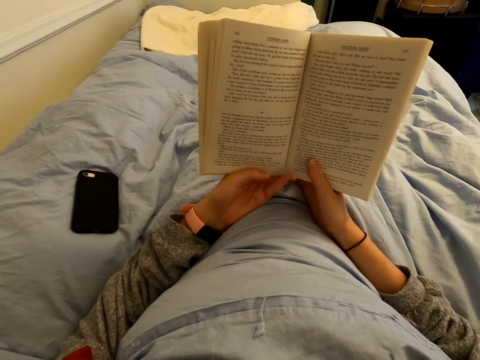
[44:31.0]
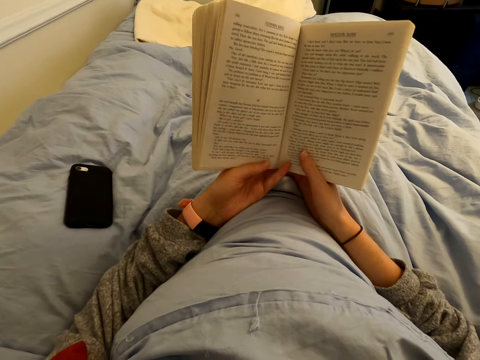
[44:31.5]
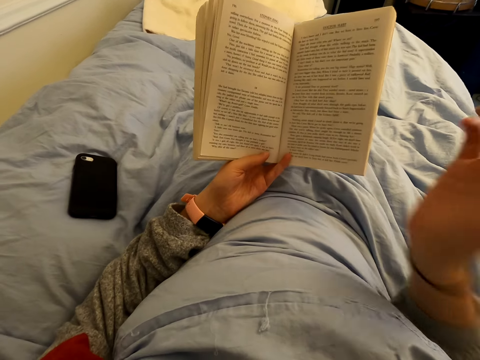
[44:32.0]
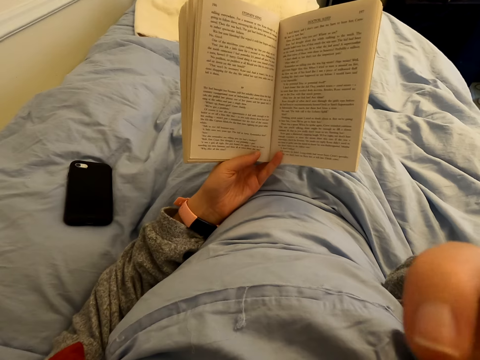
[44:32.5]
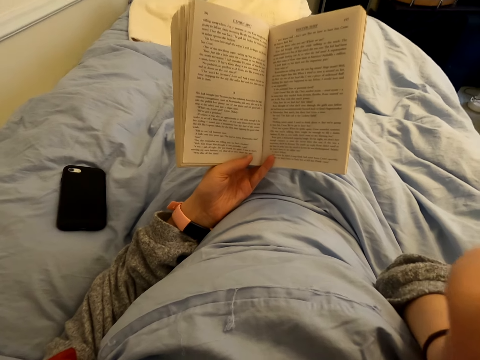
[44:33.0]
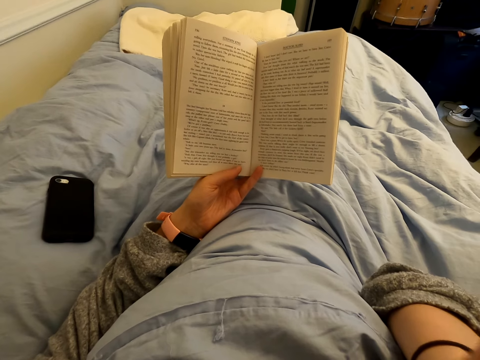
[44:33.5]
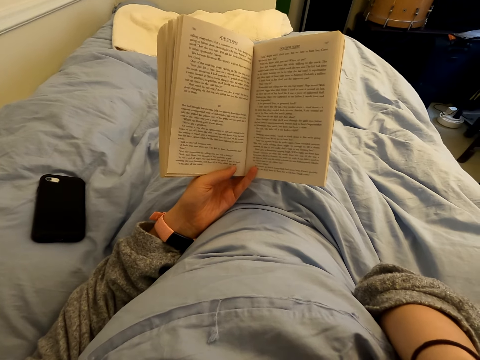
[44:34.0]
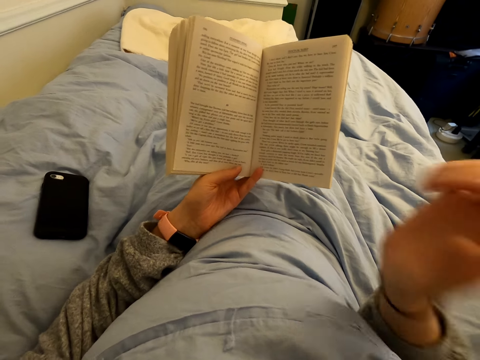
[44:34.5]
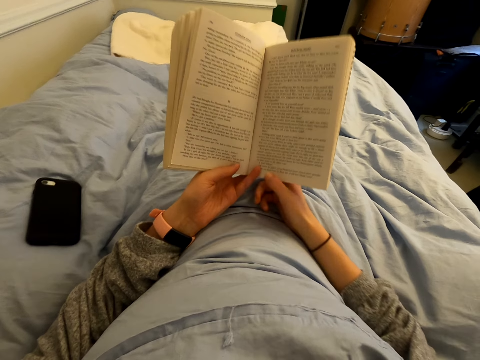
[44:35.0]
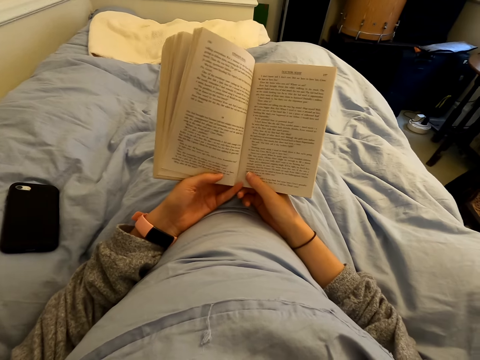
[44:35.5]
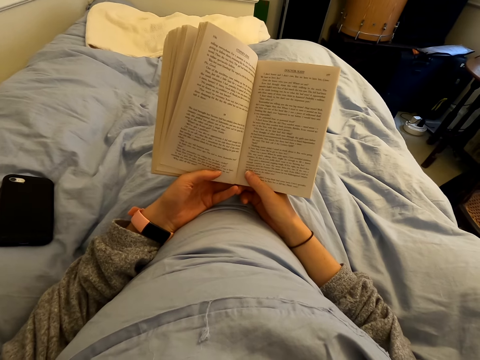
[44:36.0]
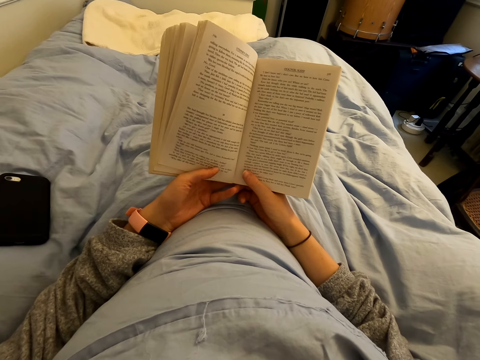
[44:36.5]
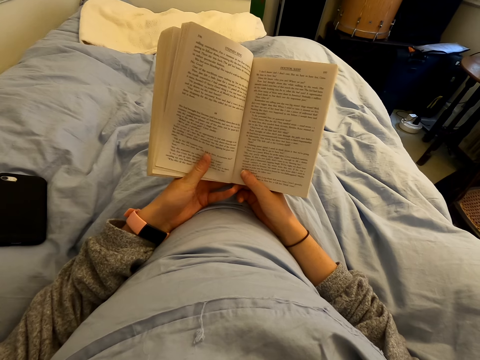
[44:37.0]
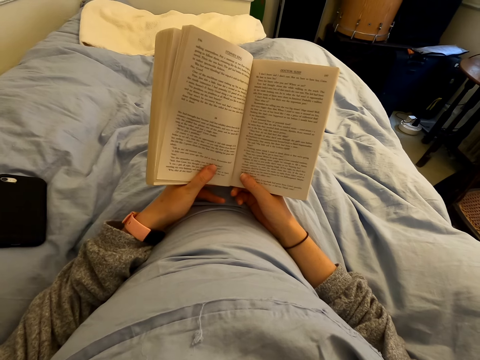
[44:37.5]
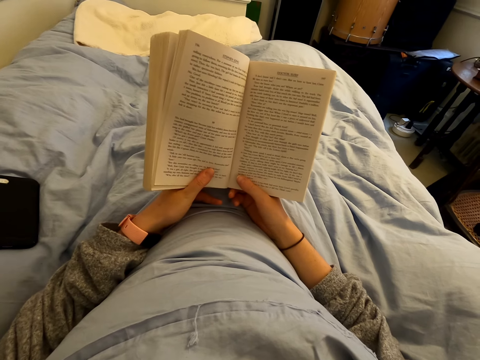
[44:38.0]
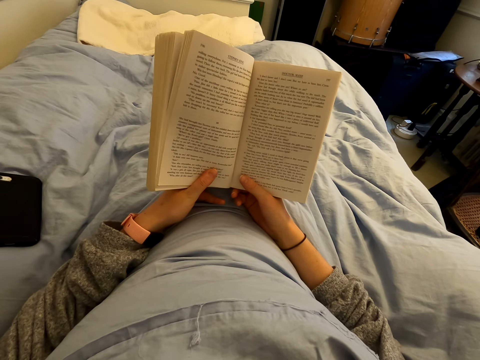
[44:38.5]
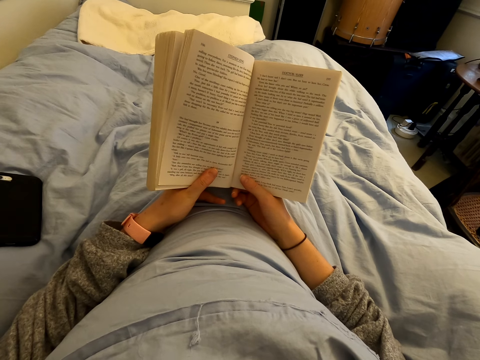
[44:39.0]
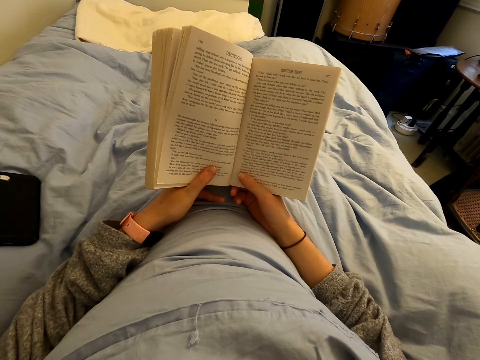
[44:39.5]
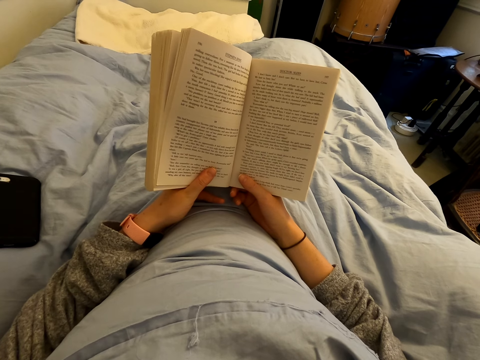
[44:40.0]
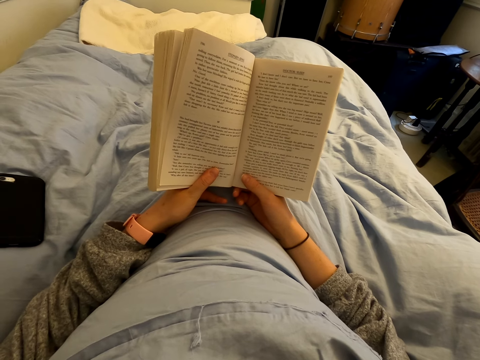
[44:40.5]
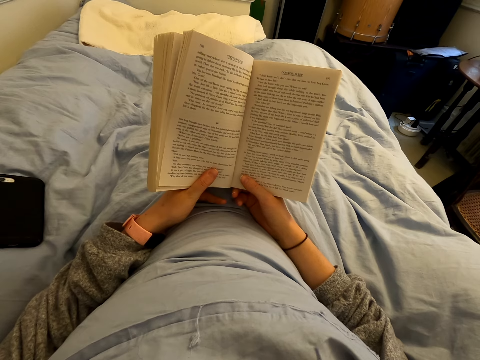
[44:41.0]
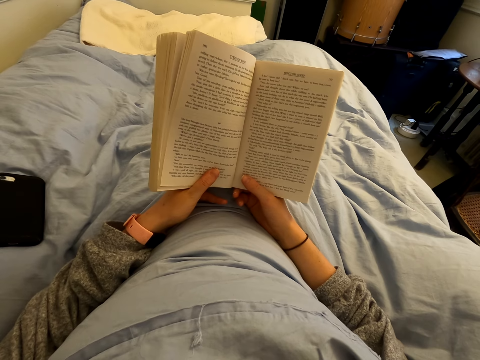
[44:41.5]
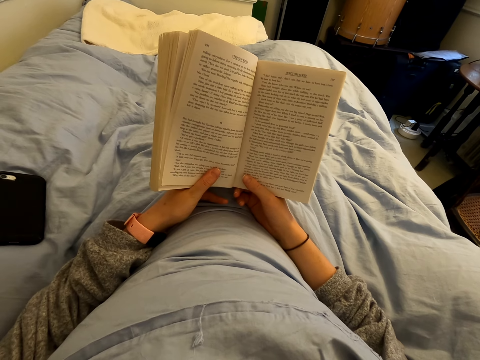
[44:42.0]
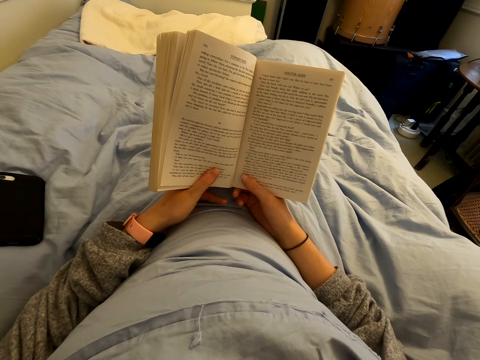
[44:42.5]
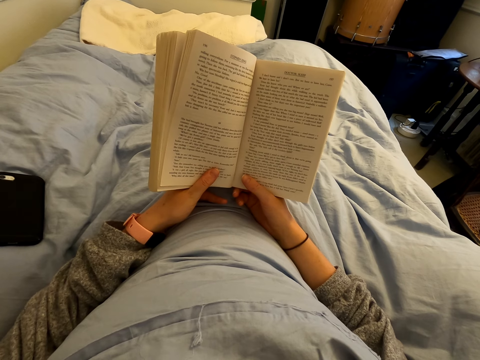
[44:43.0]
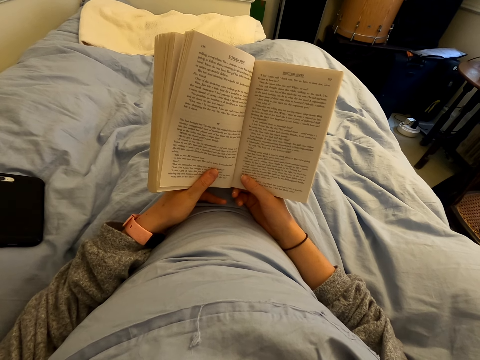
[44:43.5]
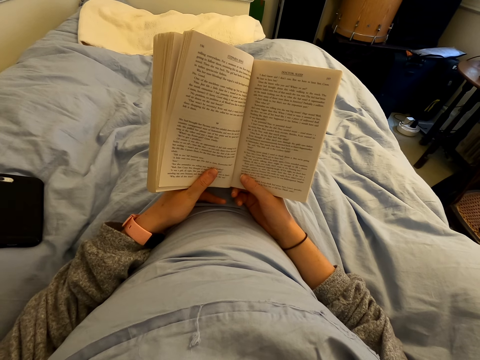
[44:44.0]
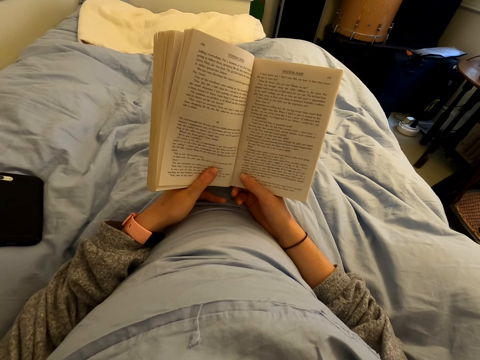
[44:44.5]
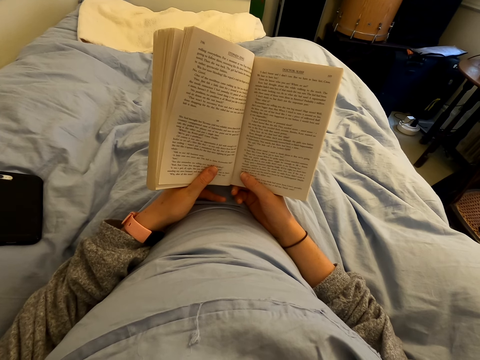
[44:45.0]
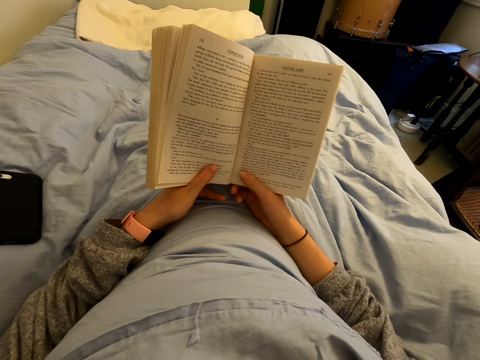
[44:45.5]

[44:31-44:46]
The camera wearer puts a hand up. They touch the face. They hold the book. They read the book. They read the book.

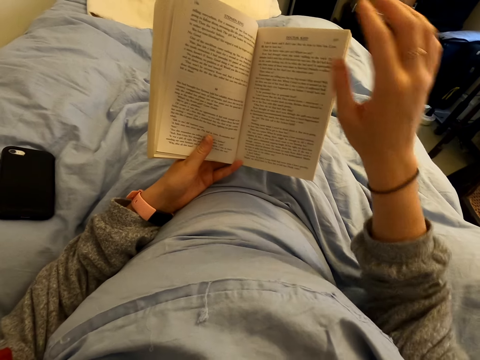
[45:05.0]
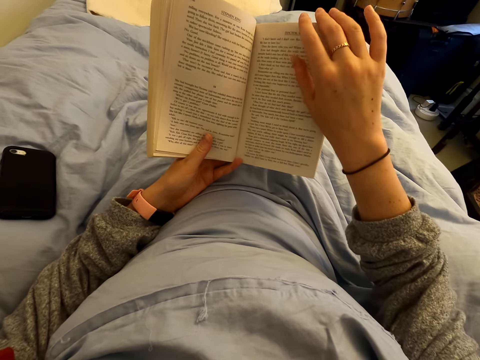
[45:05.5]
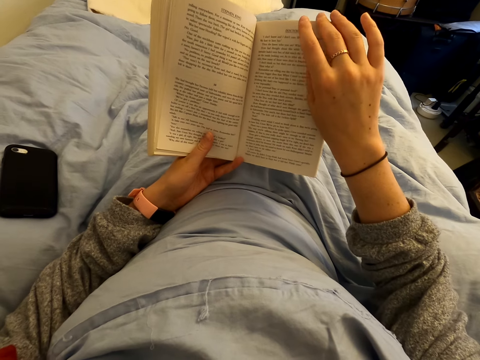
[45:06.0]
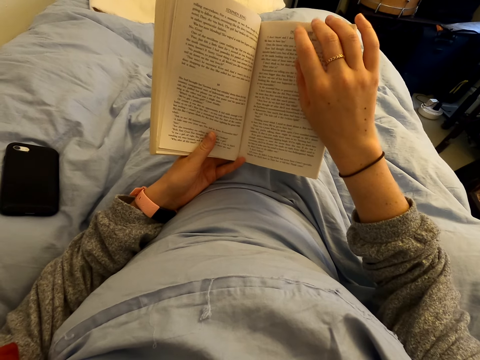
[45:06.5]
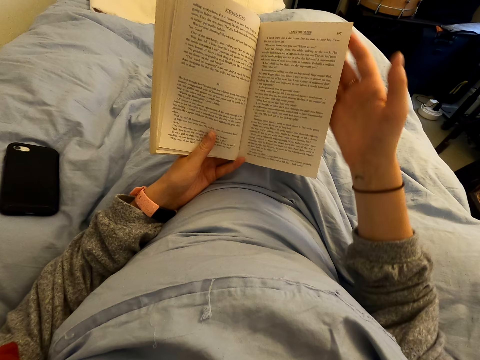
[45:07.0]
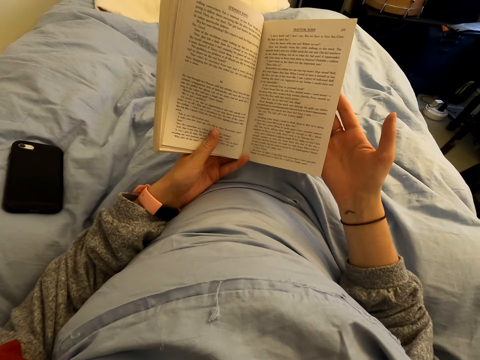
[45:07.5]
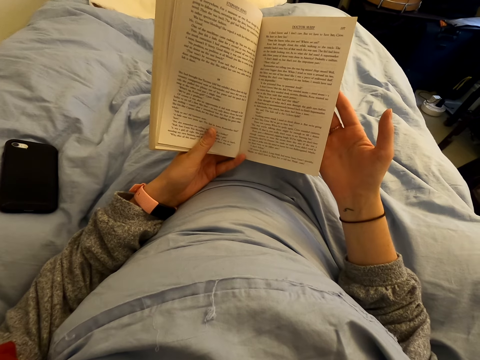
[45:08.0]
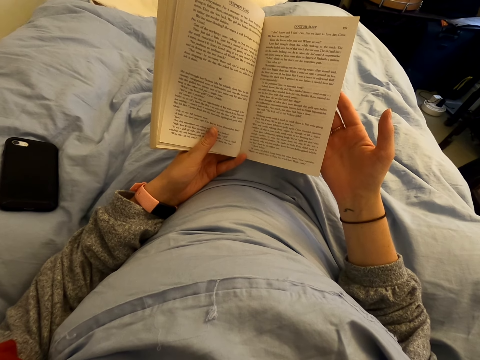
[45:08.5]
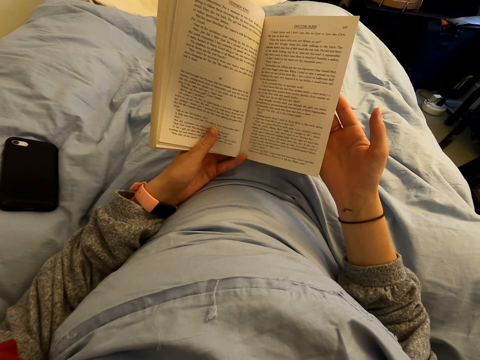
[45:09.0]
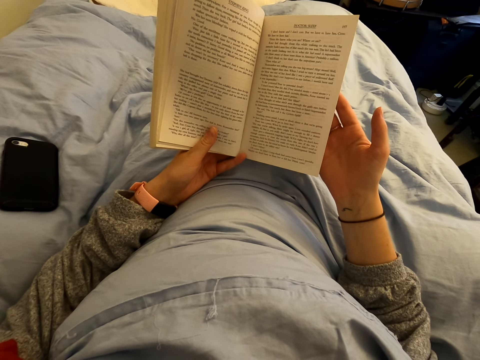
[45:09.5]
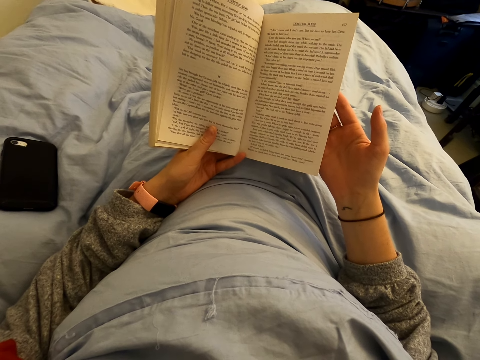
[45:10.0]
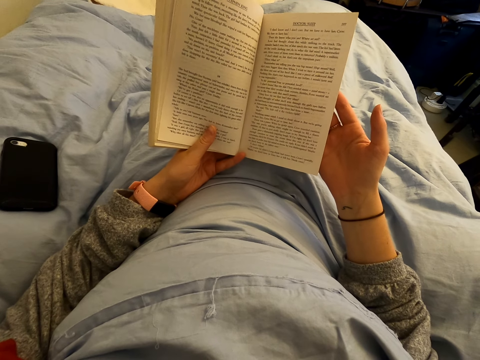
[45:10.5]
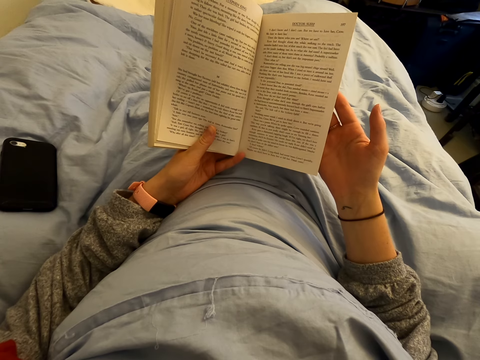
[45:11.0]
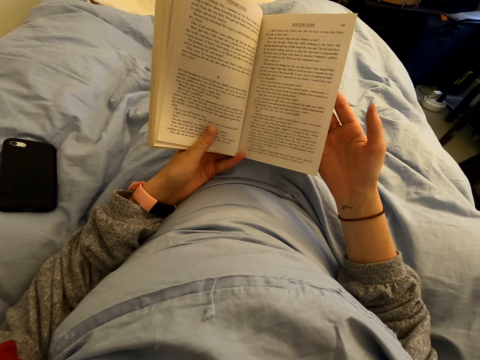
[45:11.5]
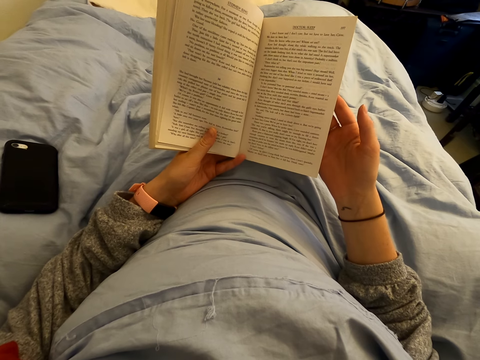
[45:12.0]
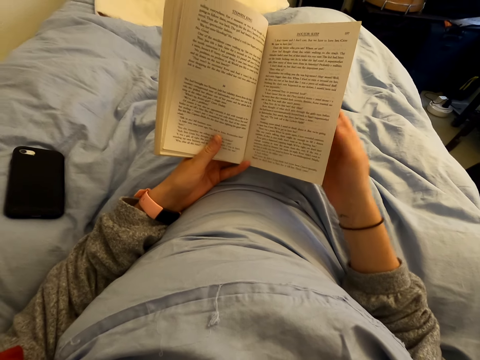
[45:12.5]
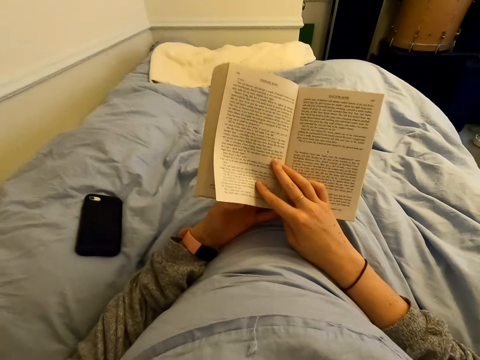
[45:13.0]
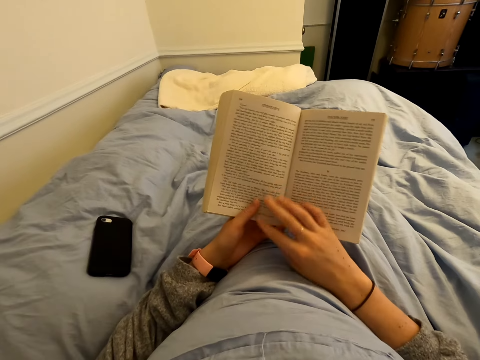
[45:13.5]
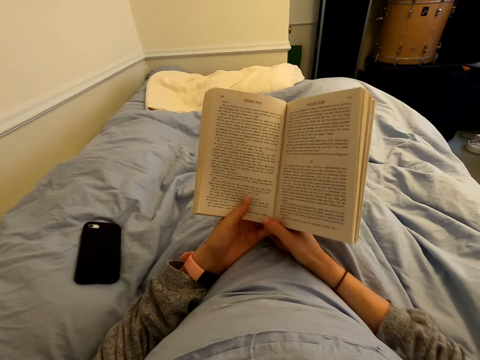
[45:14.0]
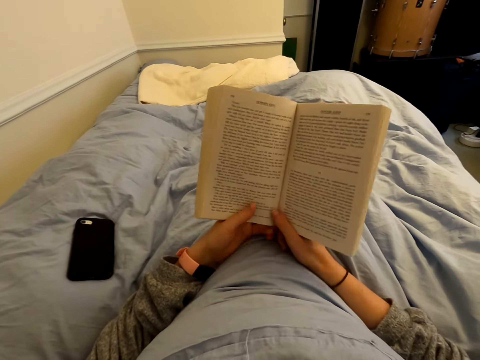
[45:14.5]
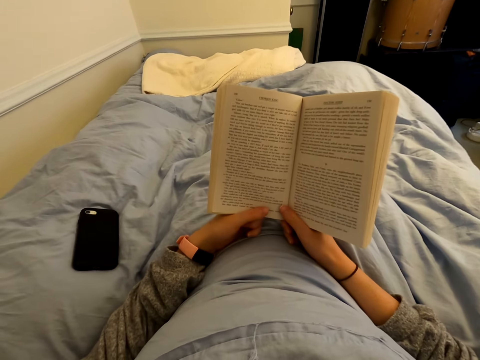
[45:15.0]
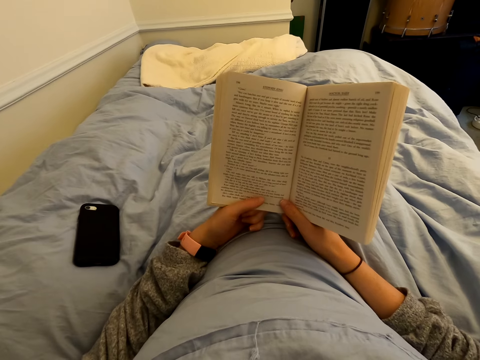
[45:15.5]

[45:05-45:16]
The camera wearer straightens a page of the book. They touch a page of the book. They flip a page of the book. They read the book.
